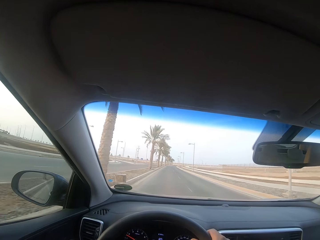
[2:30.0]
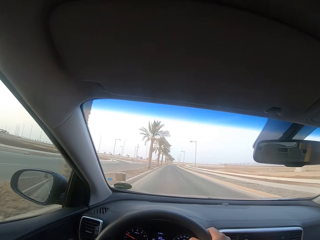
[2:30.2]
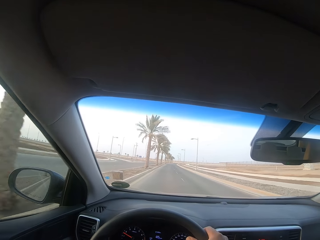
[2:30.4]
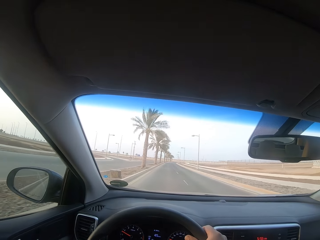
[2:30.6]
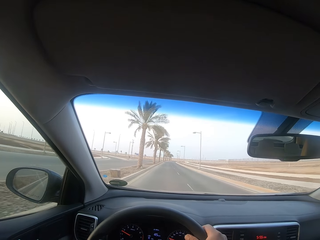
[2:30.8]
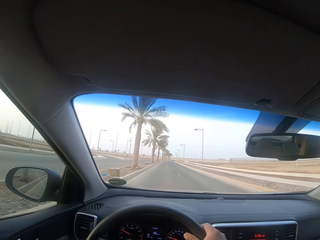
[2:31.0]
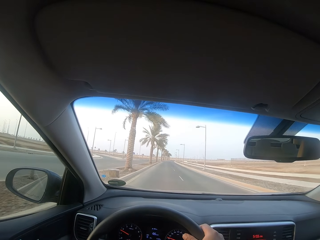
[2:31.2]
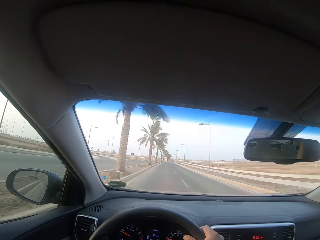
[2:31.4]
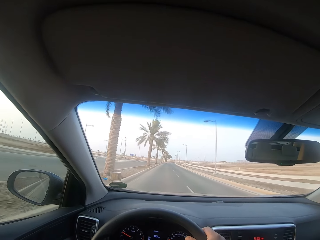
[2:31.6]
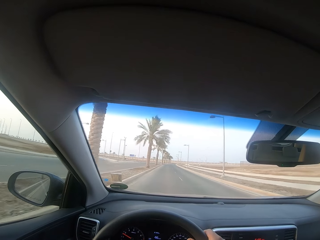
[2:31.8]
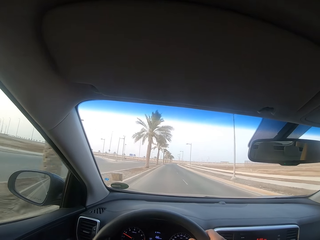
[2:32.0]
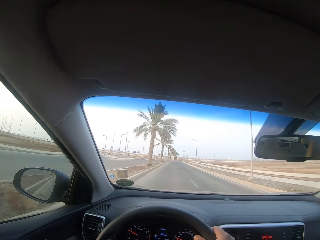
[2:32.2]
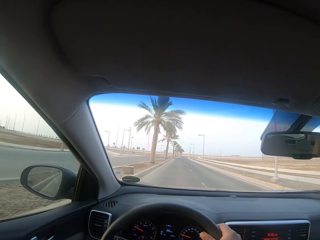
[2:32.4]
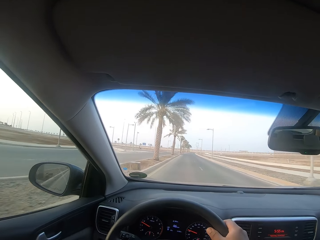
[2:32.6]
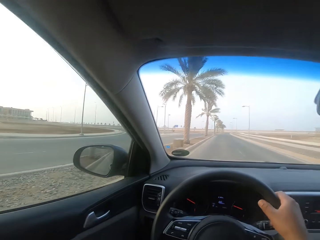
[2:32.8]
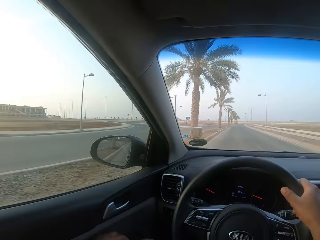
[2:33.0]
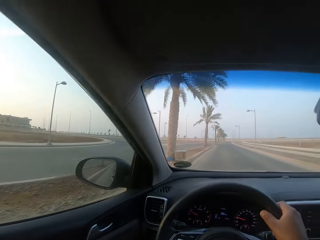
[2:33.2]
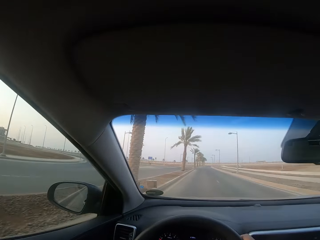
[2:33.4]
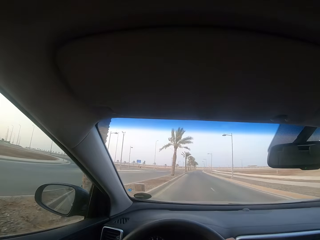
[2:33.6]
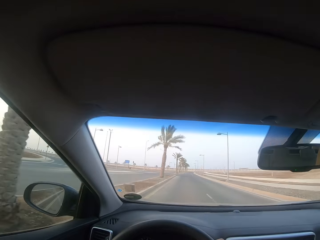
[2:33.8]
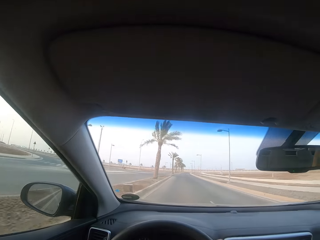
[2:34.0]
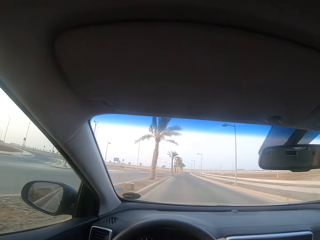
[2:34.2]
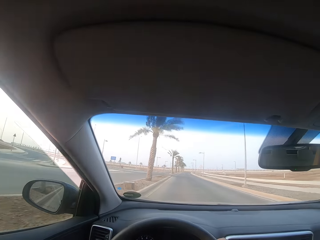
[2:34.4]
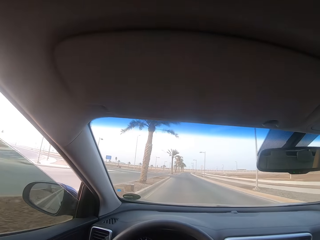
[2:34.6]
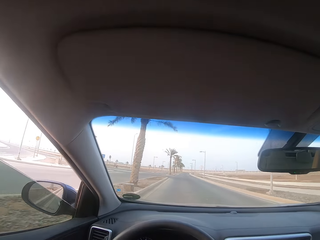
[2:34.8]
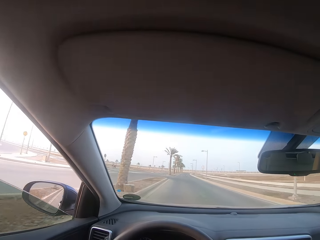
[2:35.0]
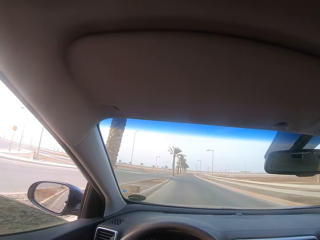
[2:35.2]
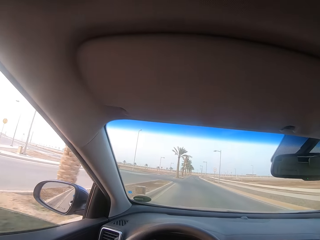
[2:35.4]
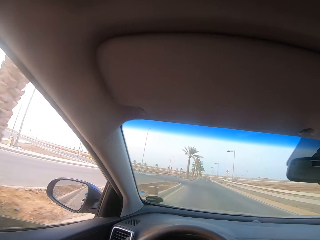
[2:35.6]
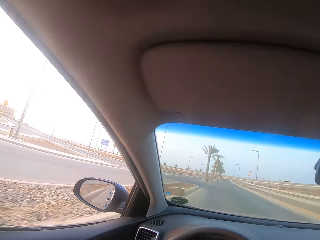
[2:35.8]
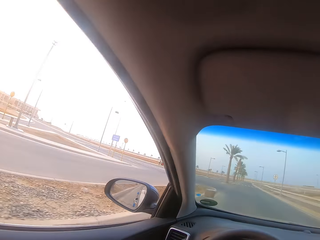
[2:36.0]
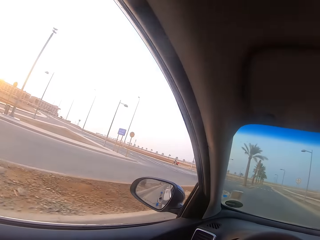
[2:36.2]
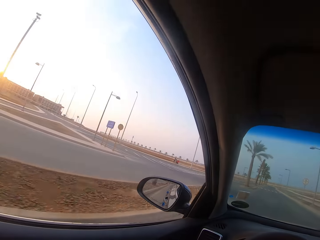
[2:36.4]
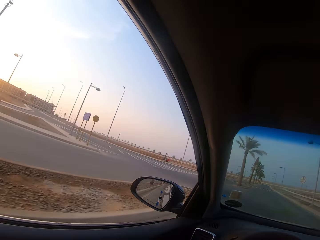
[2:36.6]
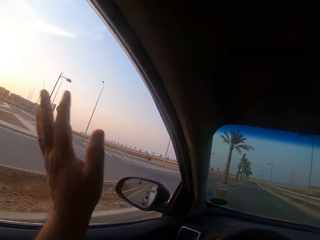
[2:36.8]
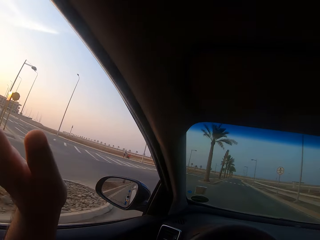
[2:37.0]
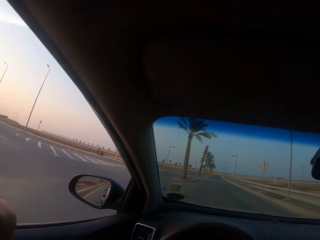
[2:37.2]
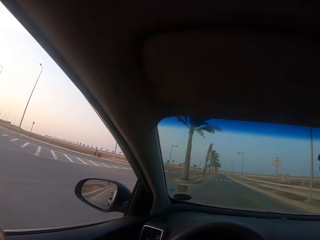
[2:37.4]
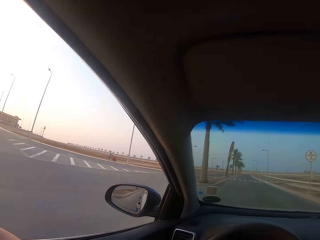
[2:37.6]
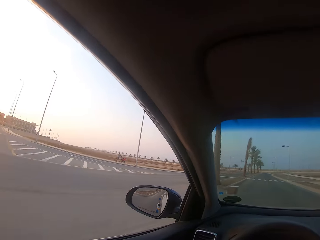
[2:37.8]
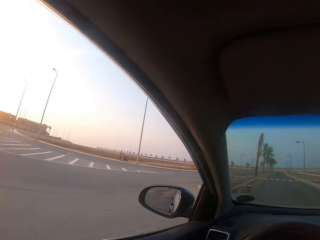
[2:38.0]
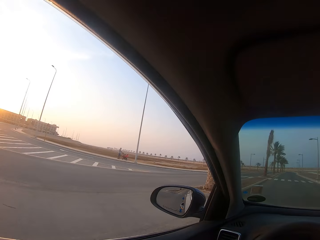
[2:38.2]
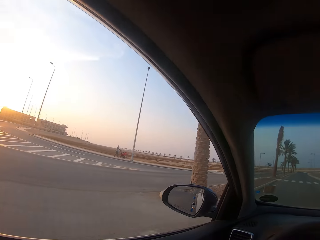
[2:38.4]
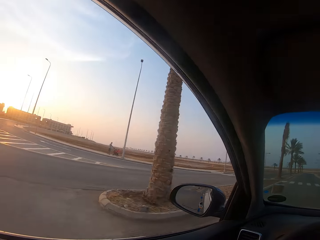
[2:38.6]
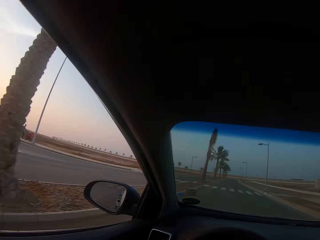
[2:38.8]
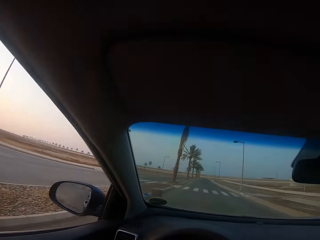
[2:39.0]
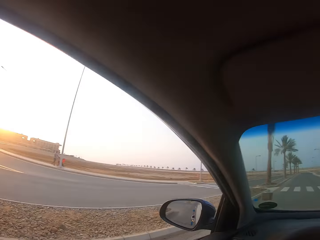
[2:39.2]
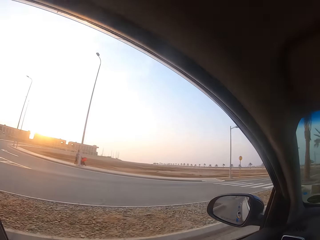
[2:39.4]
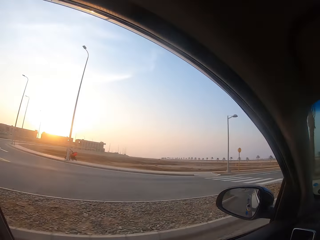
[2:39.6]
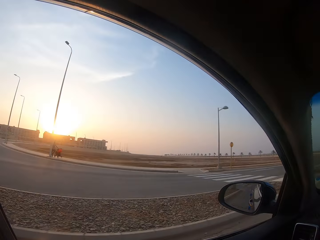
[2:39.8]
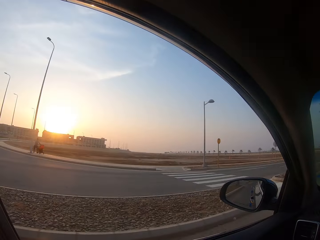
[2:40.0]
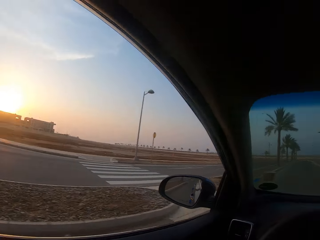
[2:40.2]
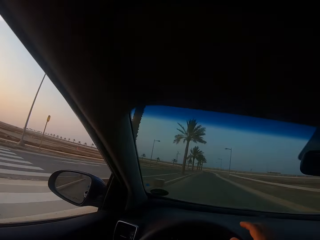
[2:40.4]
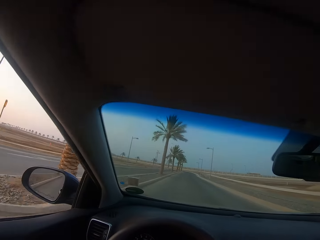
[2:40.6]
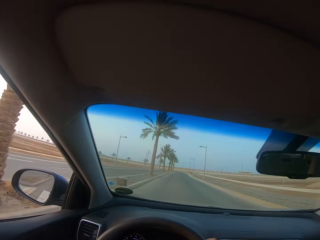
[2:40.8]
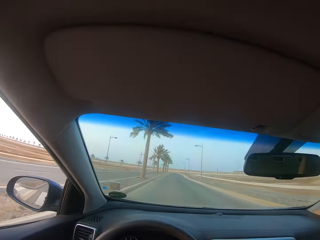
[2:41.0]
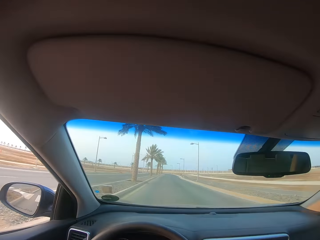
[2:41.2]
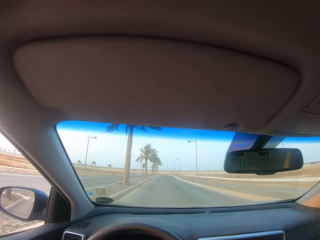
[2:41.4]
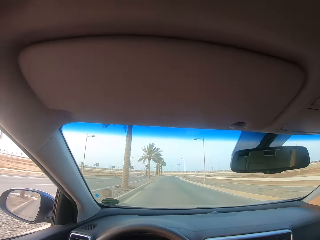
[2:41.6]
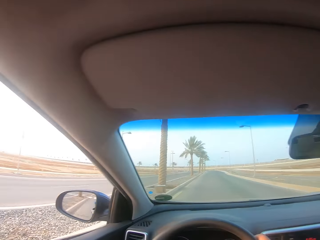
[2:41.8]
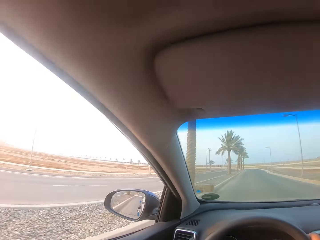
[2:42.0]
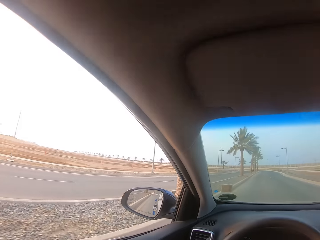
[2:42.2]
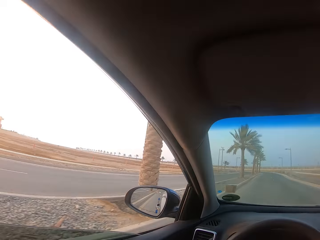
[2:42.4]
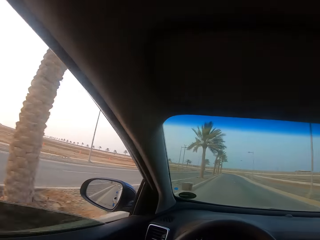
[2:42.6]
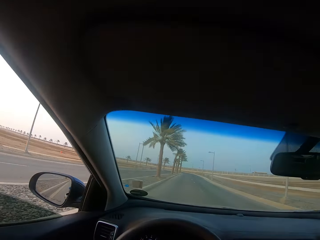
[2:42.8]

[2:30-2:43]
The camera wearer lowers the window of the car. They lift the left hand. They look through the car window.

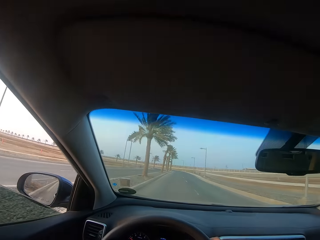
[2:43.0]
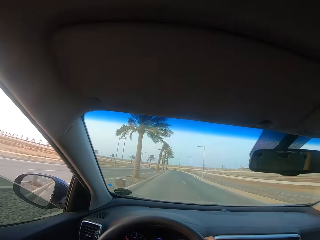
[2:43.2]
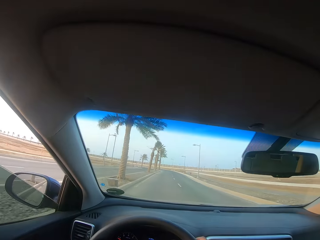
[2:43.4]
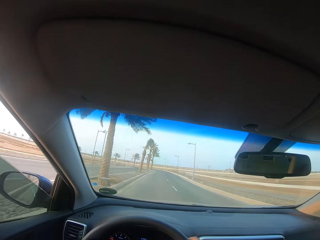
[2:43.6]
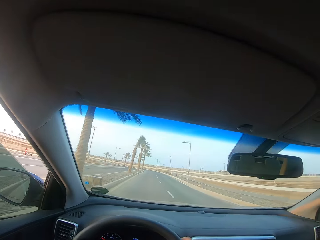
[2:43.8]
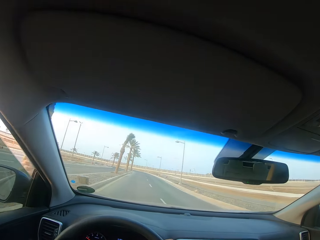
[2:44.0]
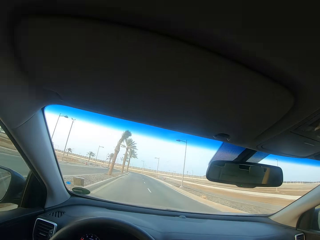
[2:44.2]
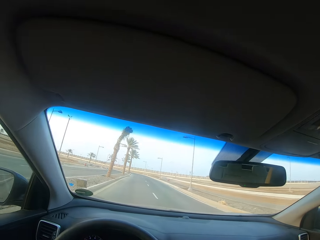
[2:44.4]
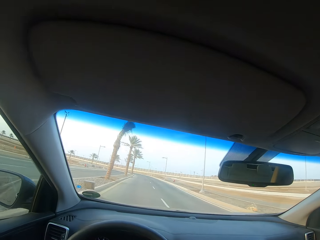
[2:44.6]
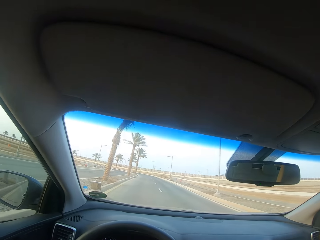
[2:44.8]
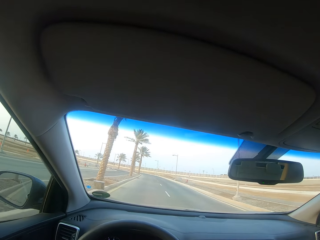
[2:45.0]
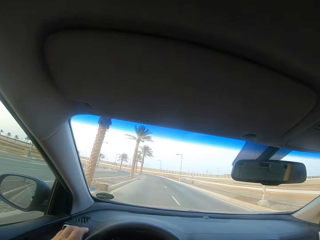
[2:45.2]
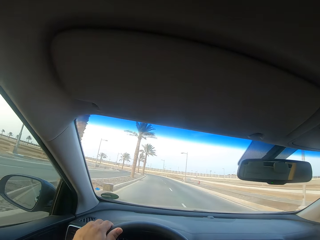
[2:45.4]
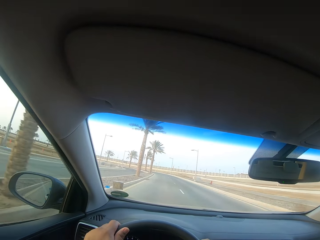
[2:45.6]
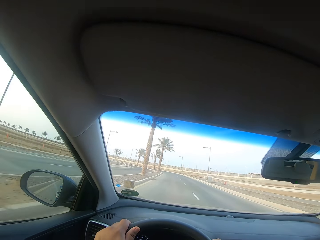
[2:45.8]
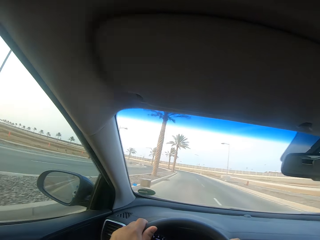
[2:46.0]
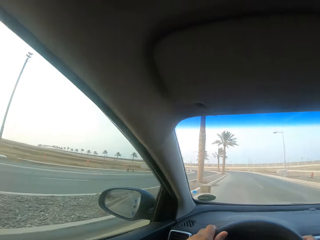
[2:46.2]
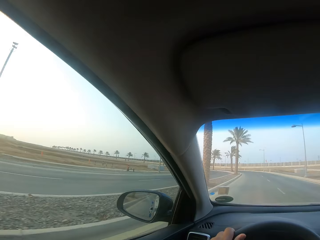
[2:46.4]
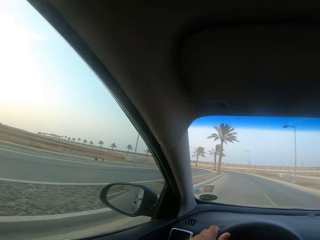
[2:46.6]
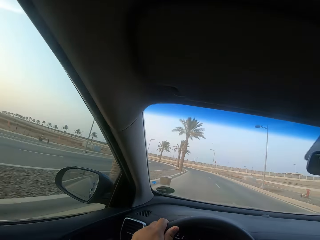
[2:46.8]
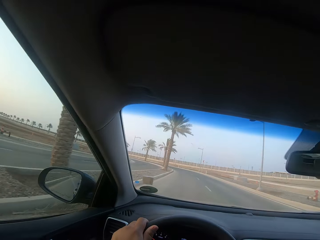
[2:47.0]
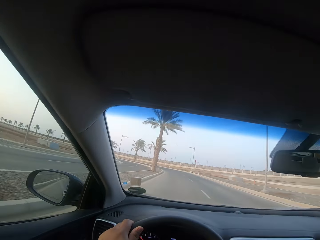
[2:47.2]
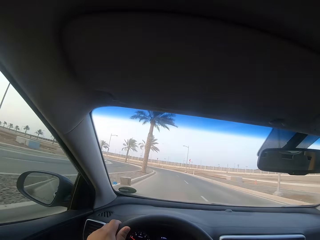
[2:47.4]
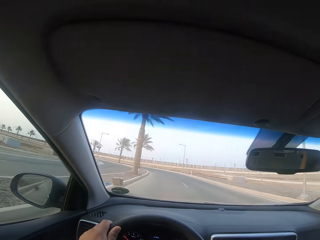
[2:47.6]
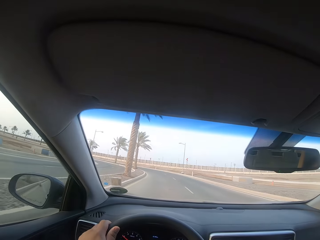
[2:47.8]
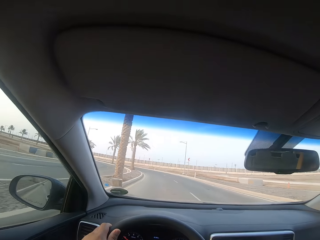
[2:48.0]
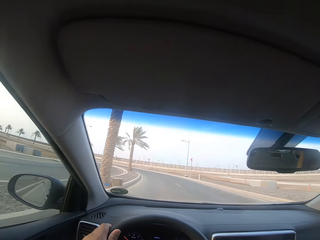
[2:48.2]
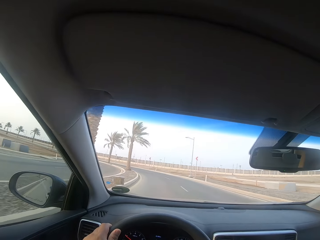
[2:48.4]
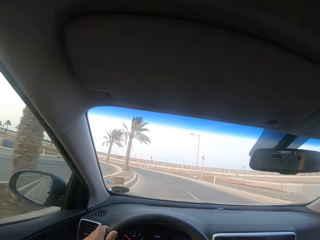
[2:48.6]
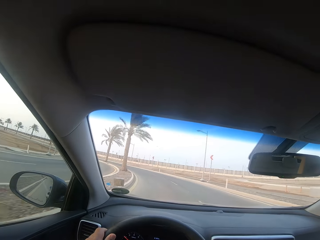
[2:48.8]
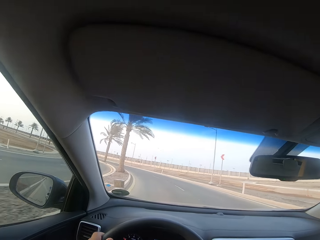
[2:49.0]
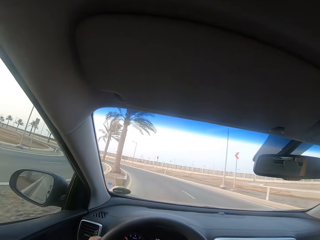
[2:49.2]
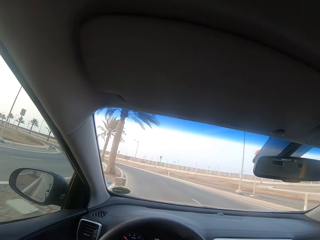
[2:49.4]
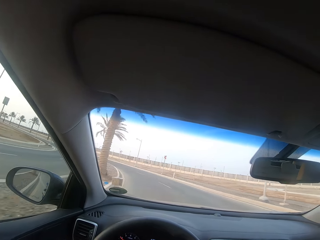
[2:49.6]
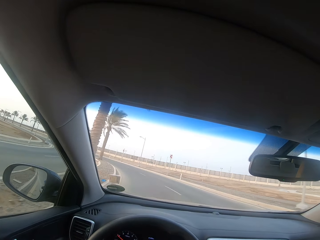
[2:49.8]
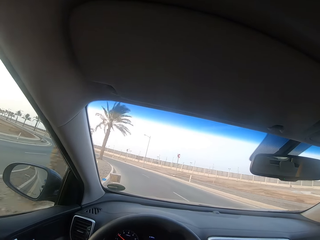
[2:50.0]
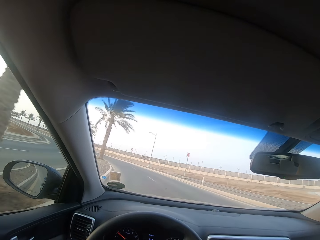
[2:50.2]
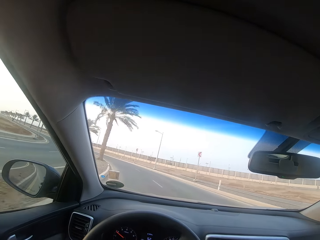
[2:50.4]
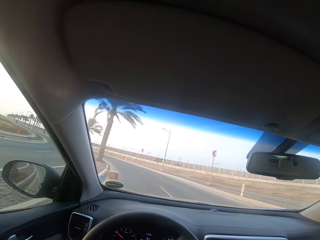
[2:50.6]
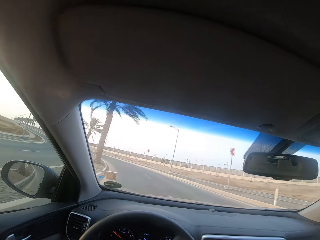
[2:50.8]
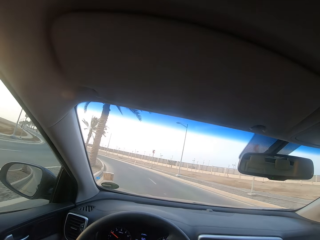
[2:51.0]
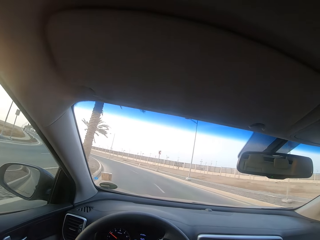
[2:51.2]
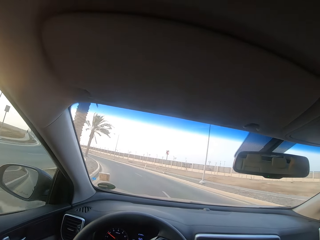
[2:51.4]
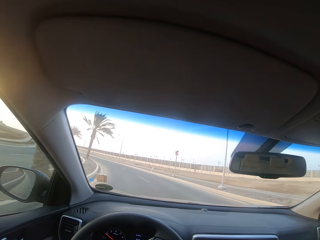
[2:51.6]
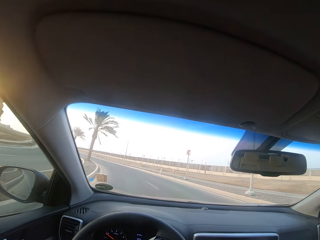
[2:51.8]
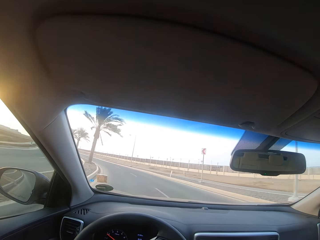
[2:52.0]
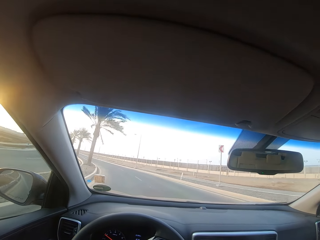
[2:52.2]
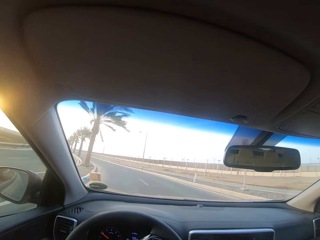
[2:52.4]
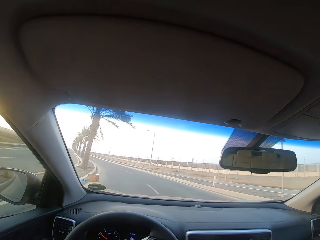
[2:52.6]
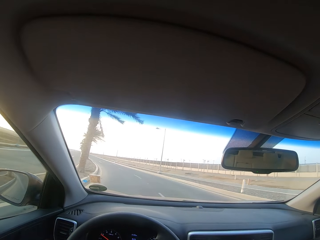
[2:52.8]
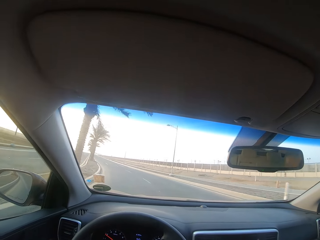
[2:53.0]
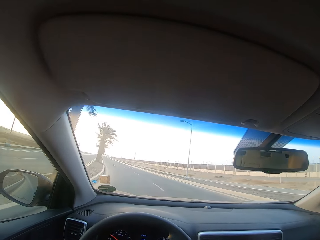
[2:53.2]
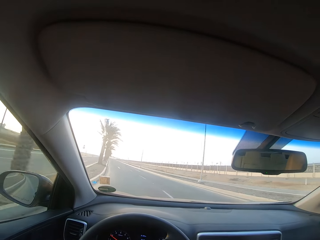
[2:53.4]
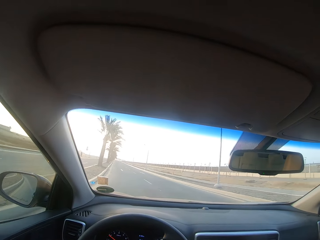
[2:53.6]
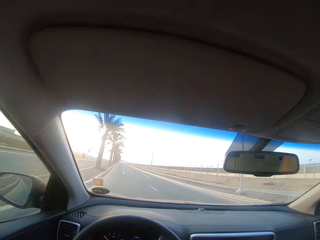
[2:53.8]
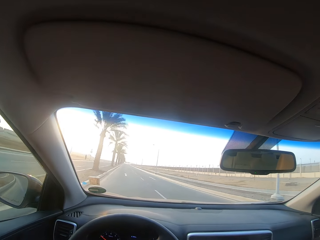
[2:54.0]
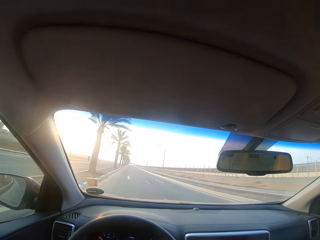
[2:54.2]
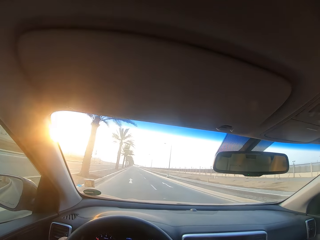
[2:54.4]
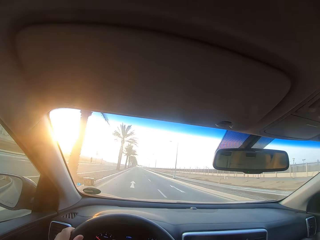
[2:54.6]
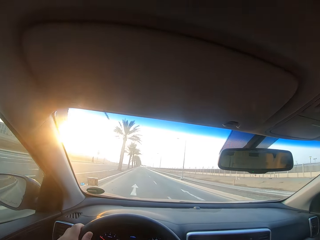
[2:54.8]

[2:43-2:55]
The camera wearer closes the car window. They drive the car in the highway. They take a corner drive.
